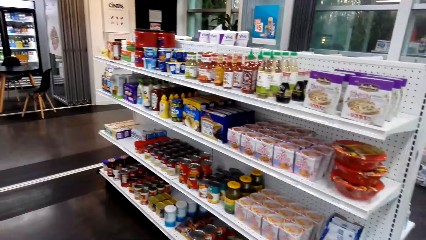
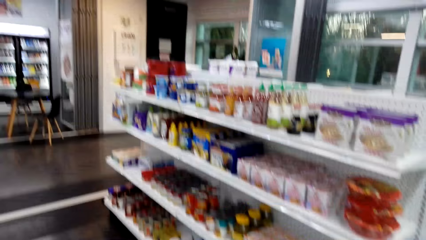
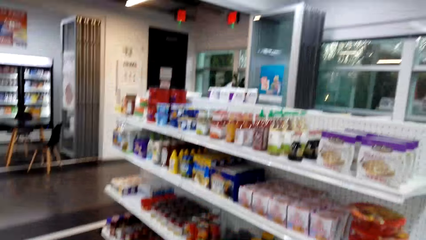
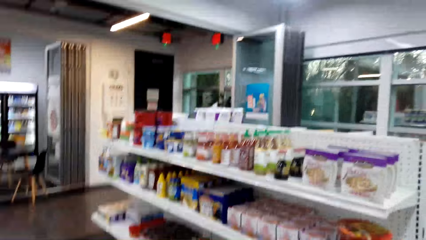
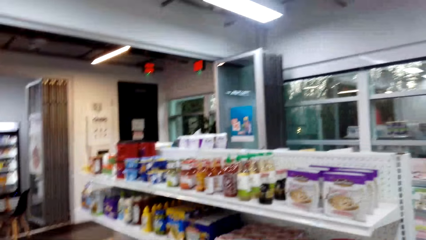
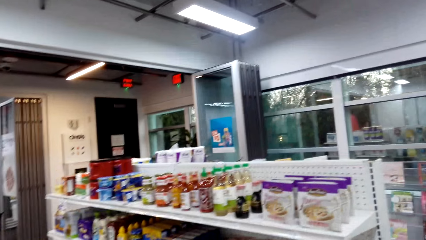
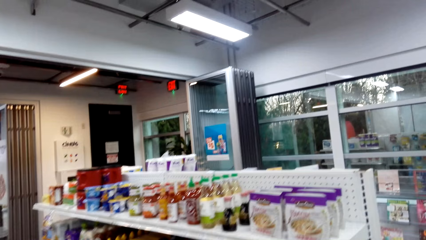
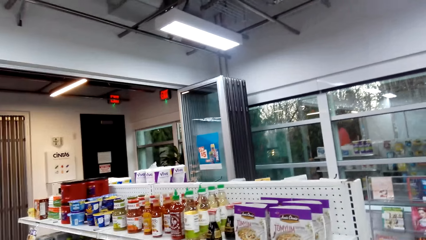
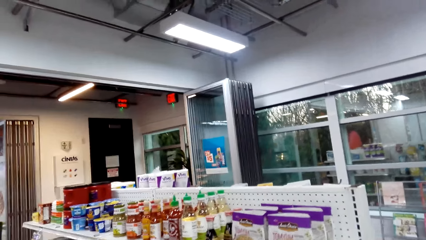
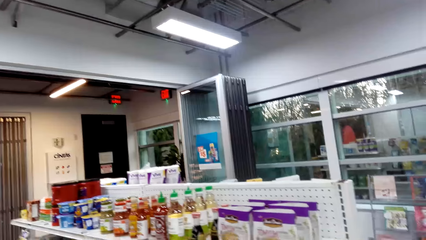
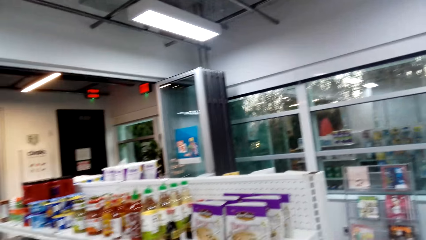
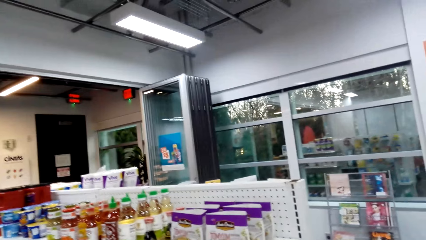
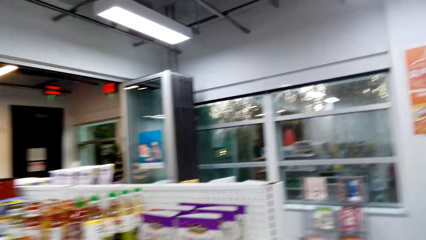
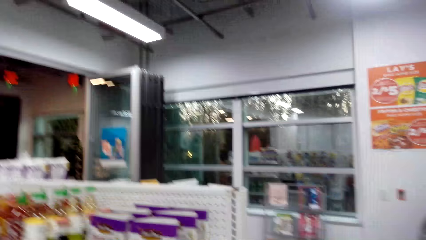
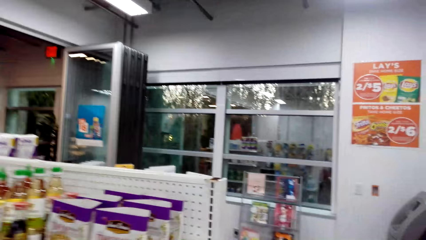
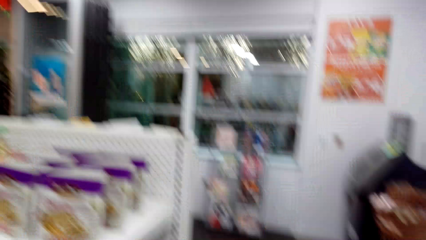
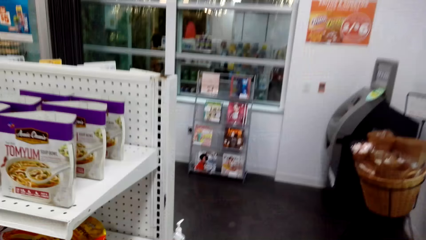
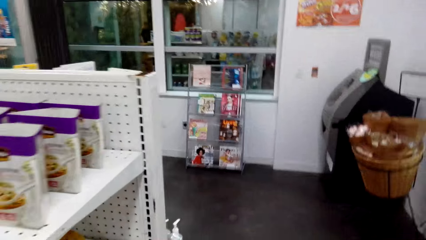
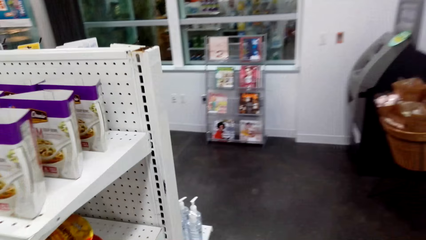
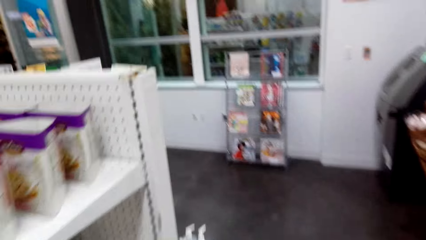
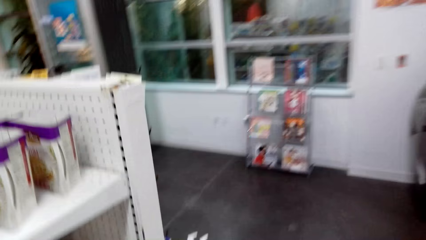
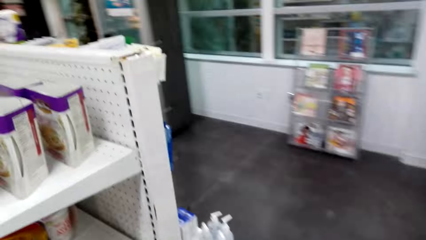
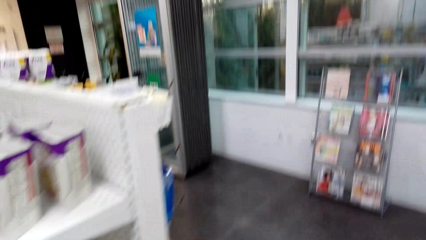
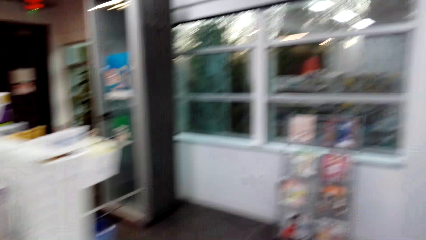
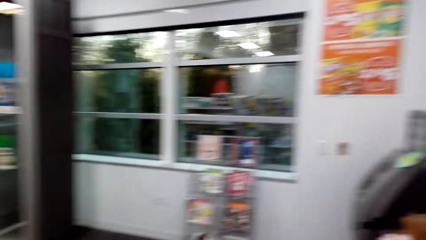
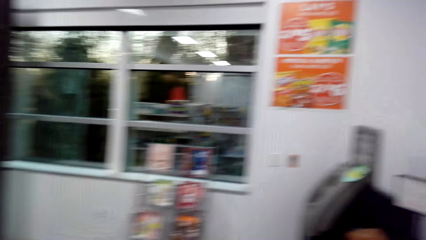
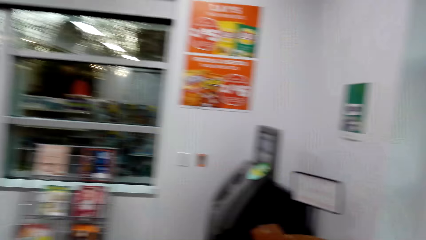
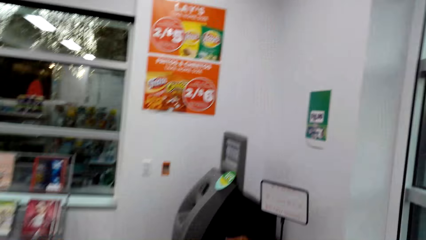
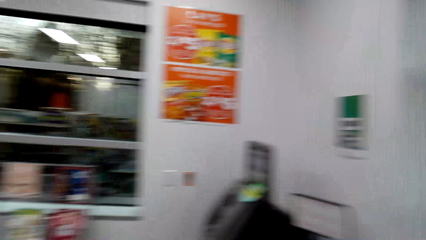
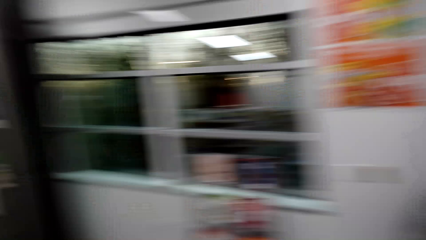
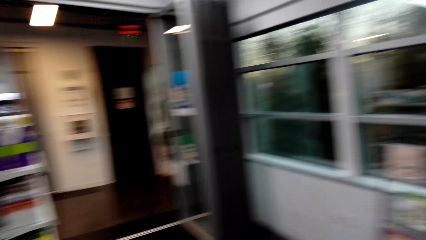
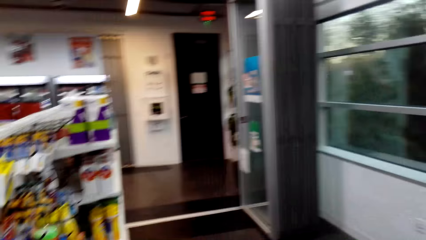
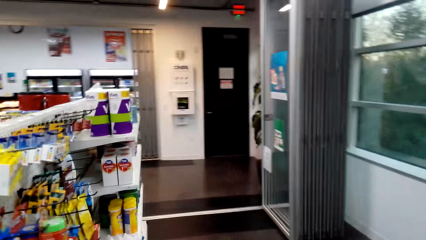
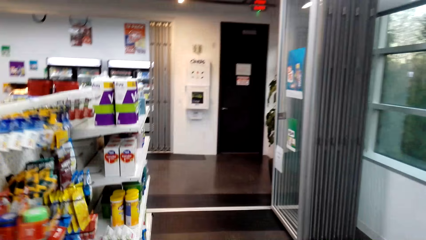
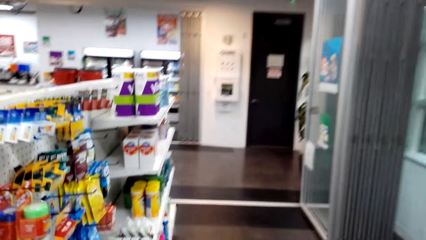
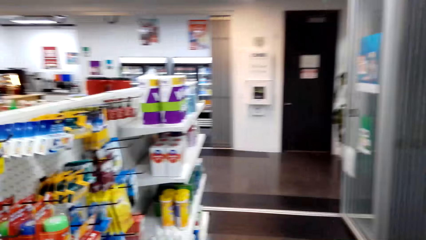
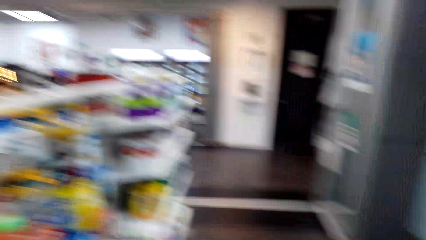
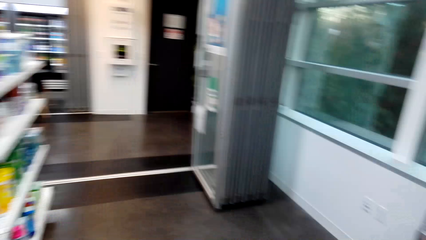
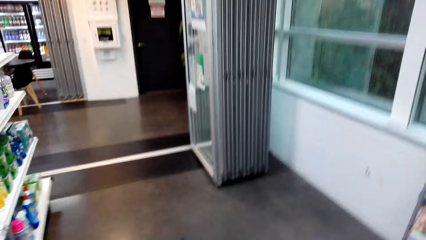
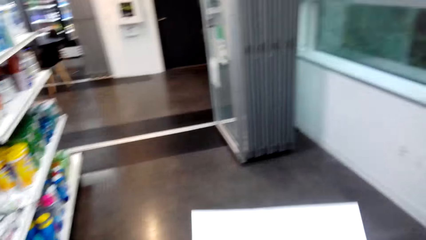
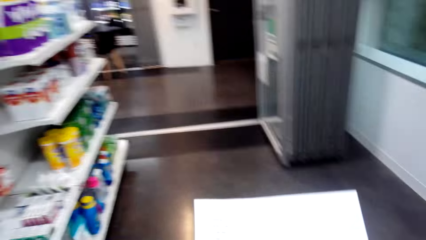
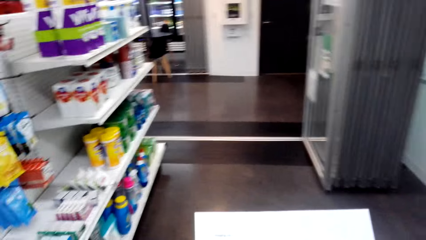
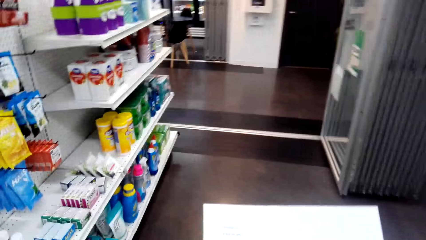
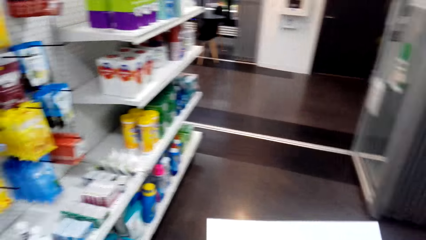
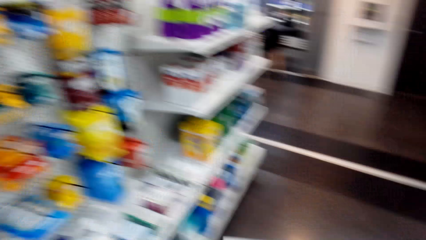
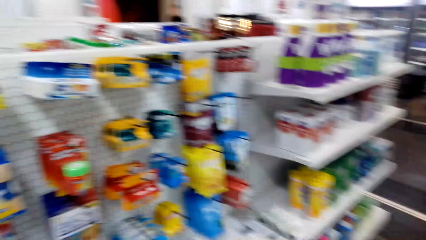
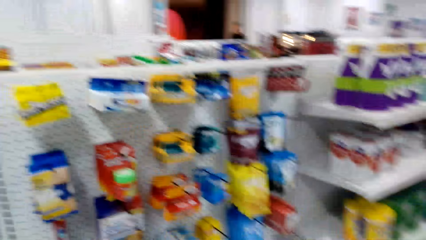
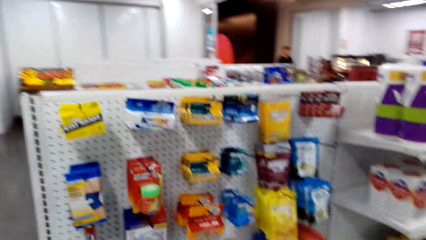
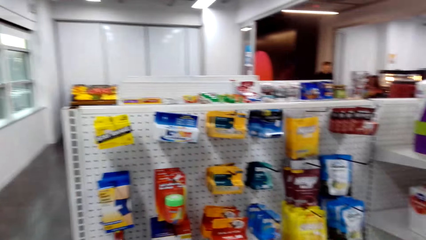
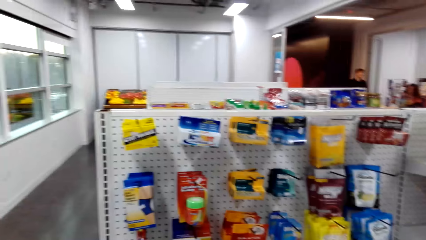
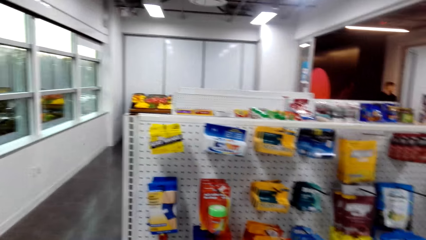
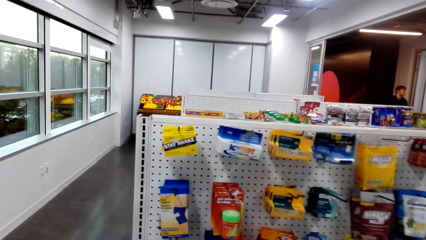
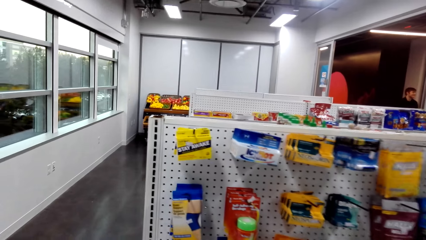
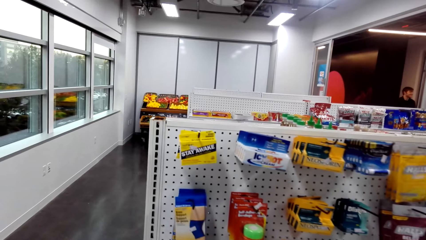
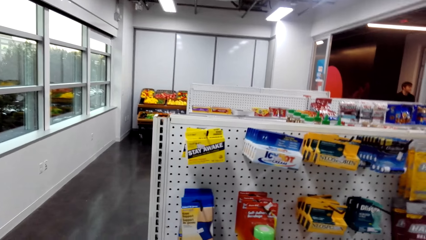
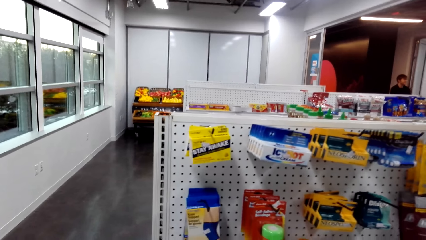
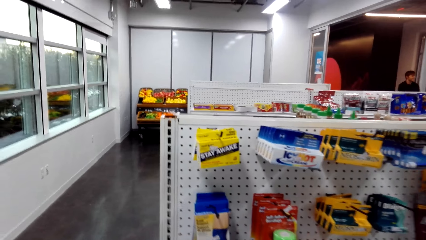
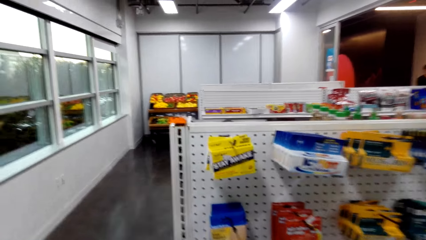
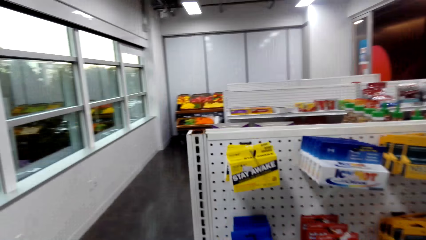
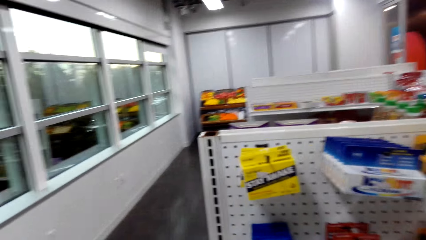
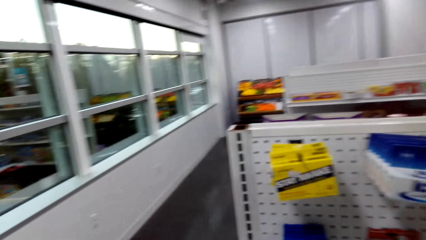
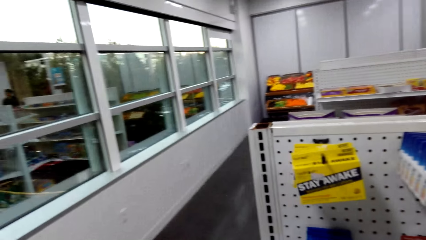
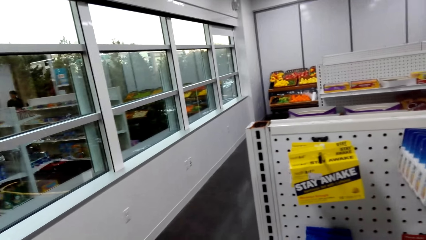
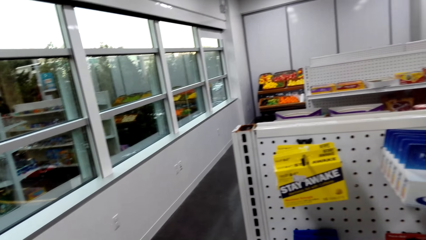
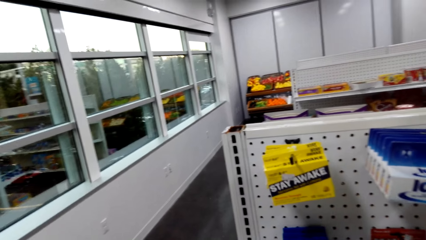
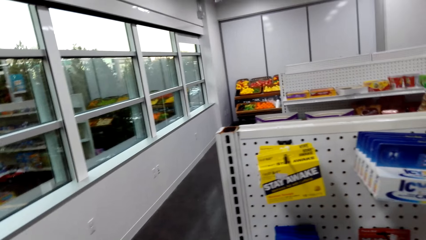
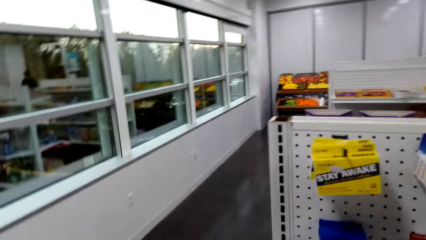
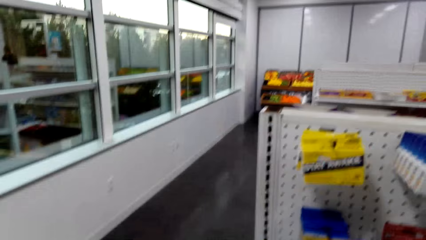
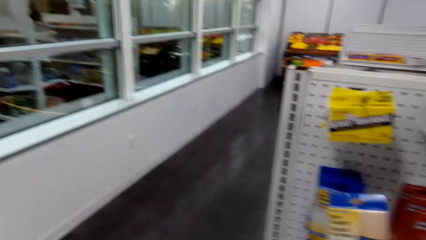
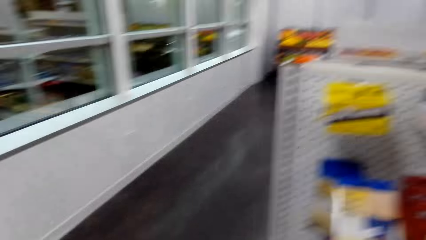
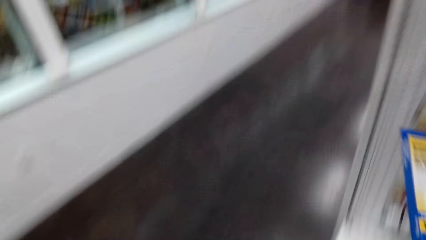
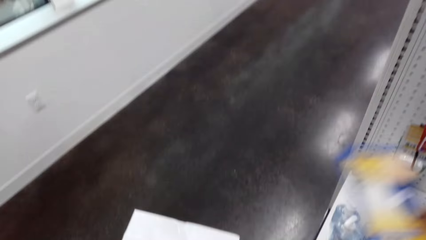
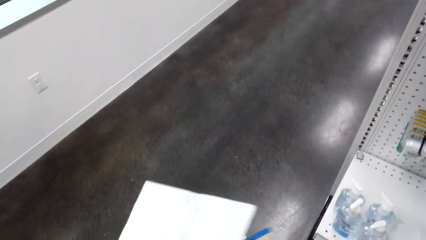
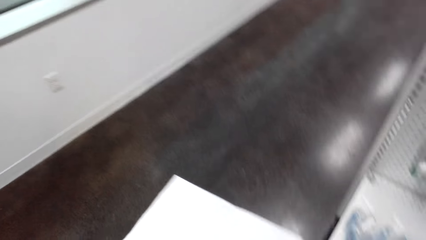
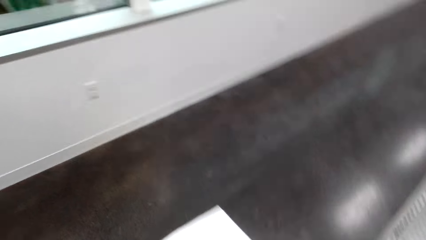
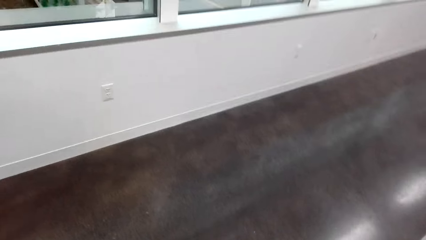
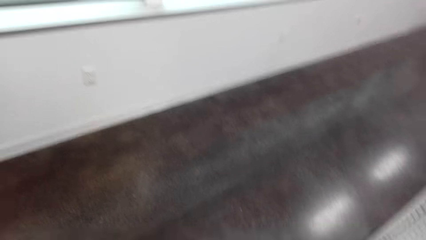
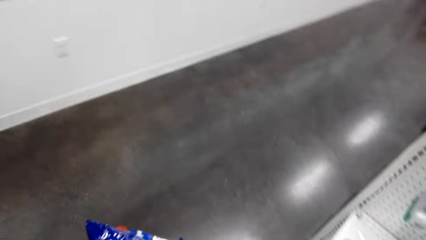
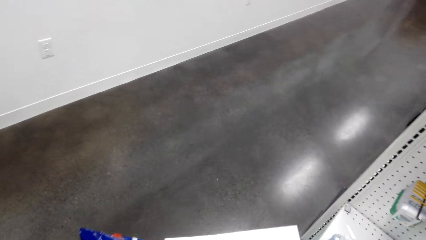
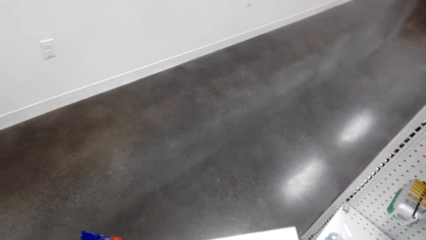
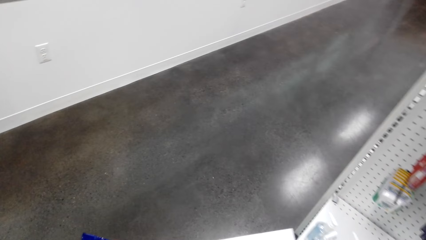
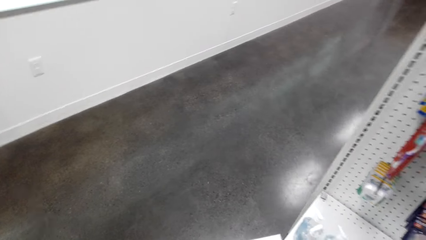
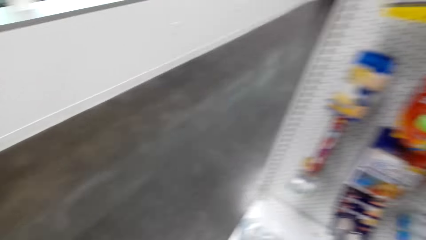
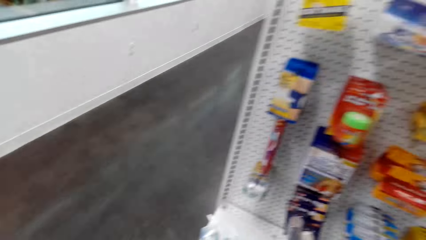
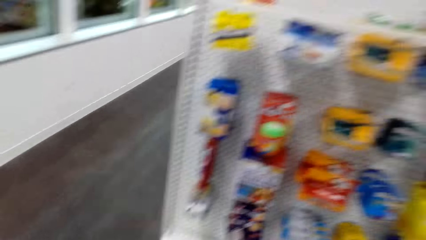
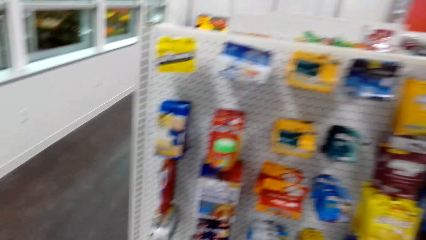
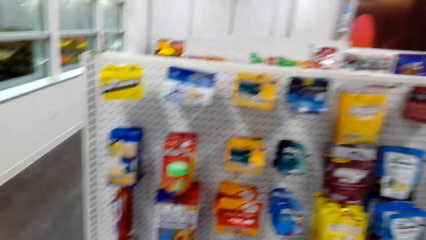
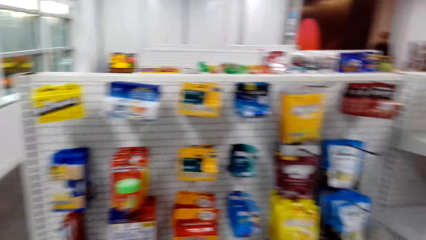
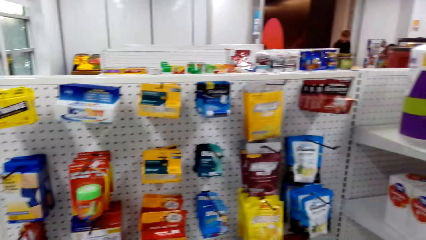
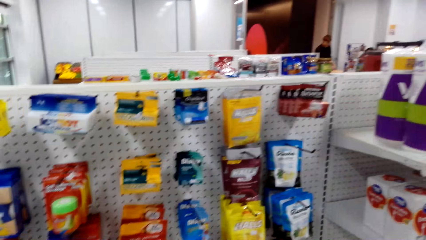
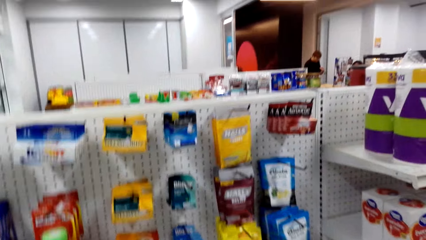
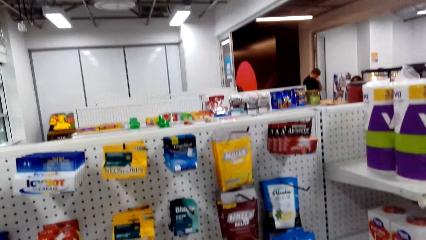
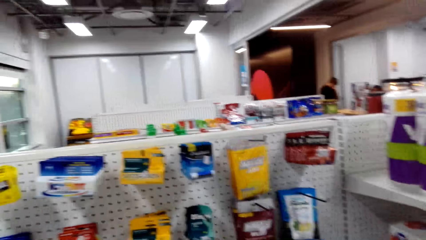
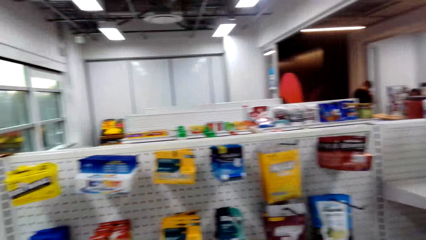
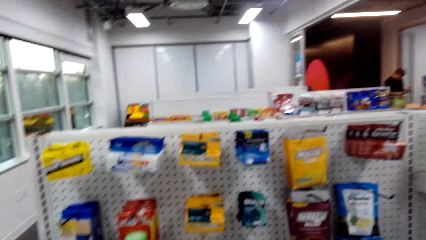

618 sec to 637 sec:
The camera wearer turns around. They walk around. They turn around. They hold a paper. They turn around. They hold a package. They take something from the shelf. They turn around.
